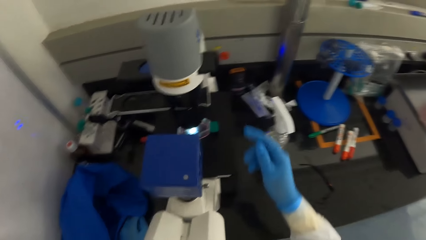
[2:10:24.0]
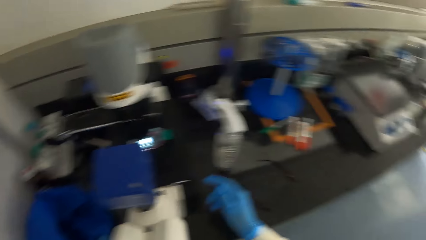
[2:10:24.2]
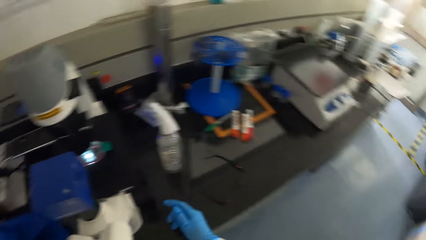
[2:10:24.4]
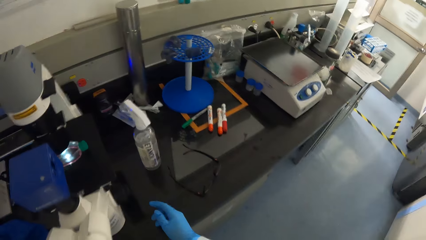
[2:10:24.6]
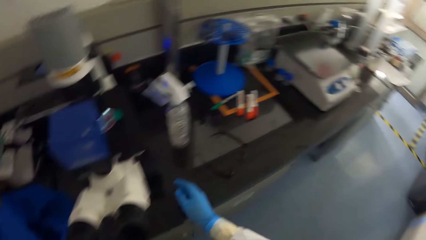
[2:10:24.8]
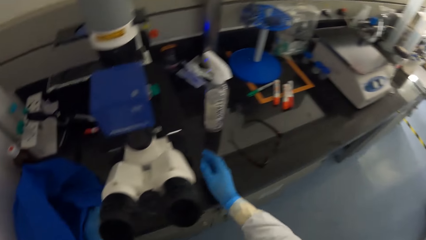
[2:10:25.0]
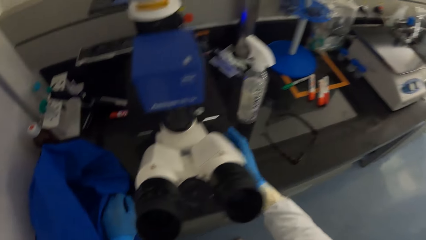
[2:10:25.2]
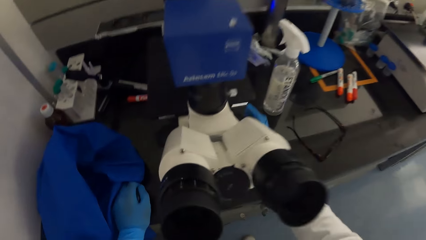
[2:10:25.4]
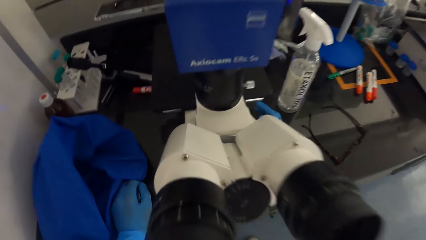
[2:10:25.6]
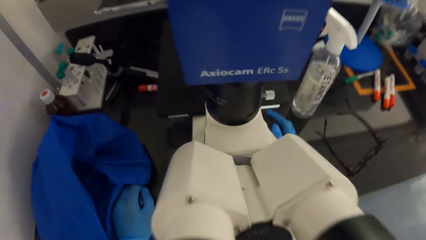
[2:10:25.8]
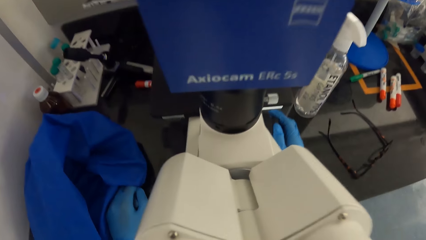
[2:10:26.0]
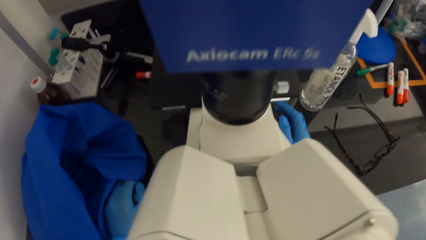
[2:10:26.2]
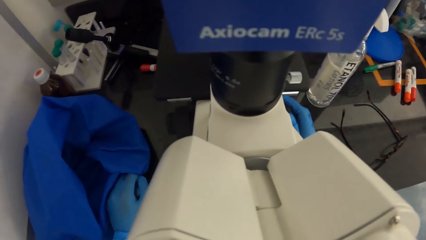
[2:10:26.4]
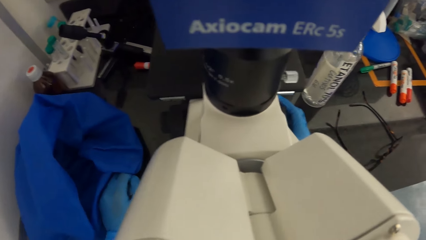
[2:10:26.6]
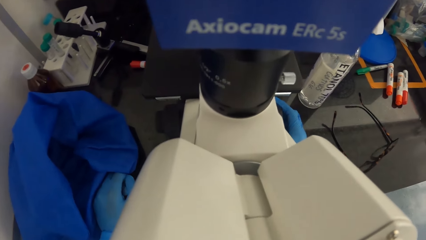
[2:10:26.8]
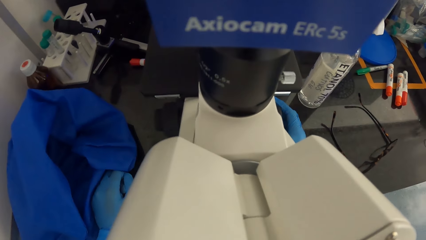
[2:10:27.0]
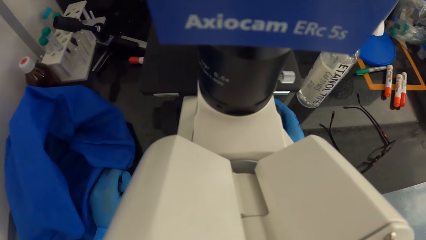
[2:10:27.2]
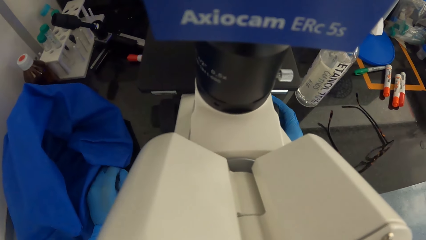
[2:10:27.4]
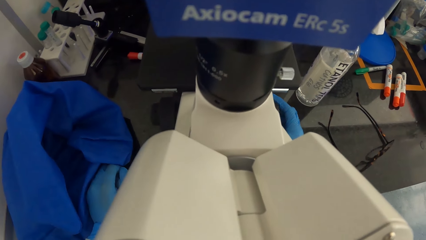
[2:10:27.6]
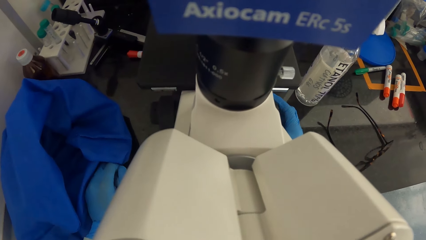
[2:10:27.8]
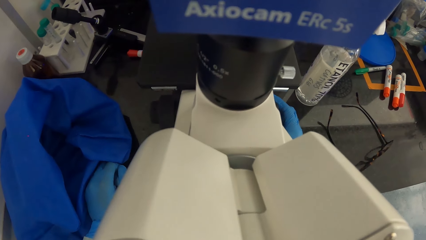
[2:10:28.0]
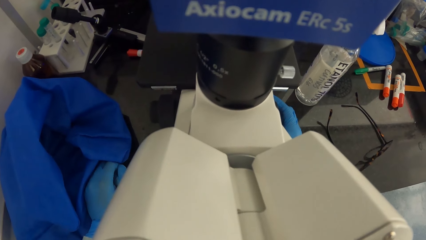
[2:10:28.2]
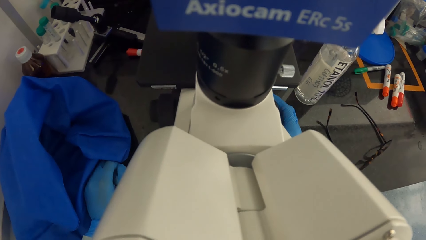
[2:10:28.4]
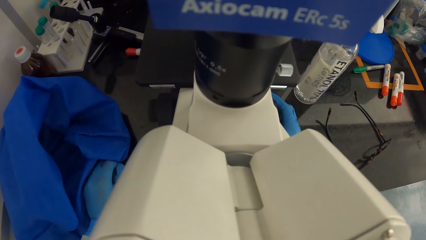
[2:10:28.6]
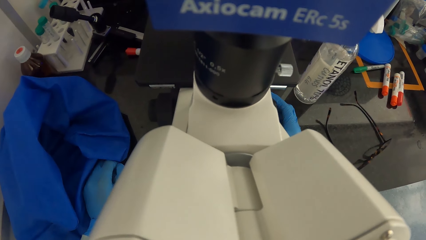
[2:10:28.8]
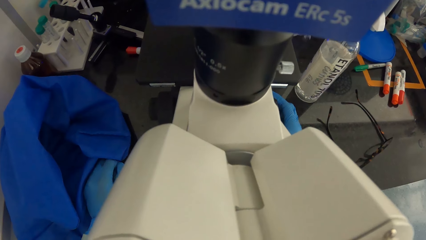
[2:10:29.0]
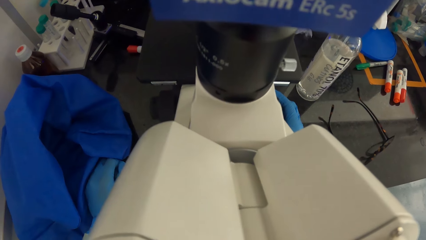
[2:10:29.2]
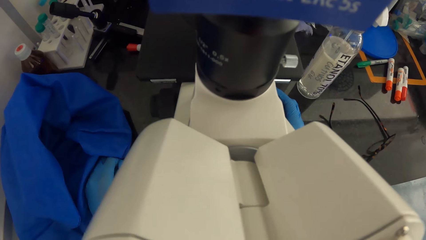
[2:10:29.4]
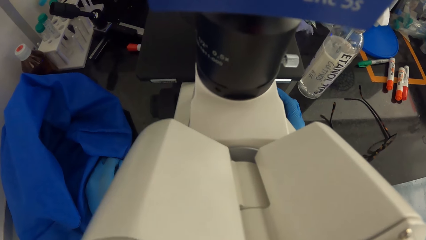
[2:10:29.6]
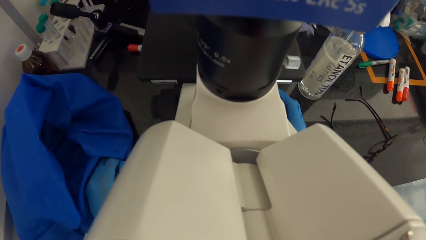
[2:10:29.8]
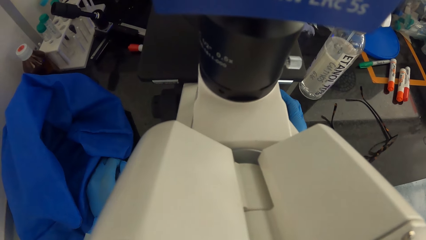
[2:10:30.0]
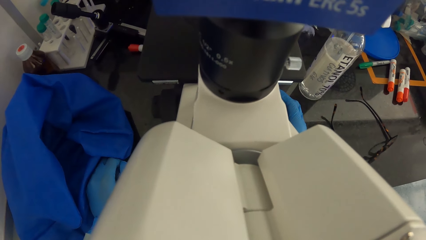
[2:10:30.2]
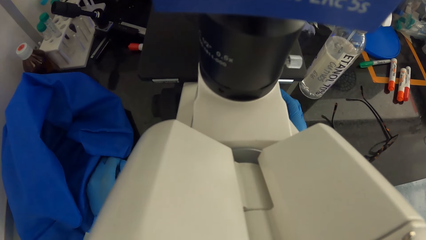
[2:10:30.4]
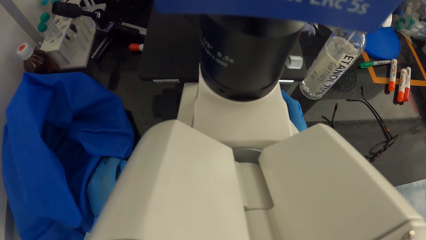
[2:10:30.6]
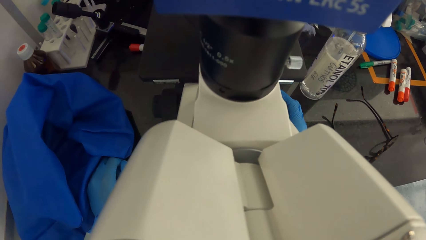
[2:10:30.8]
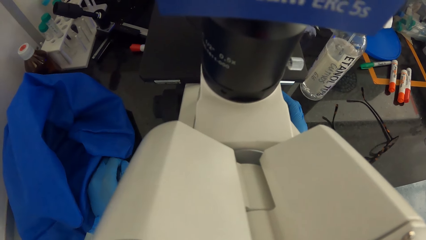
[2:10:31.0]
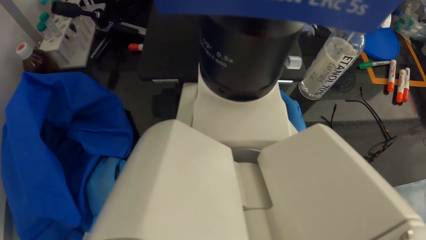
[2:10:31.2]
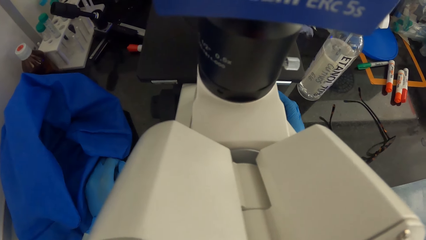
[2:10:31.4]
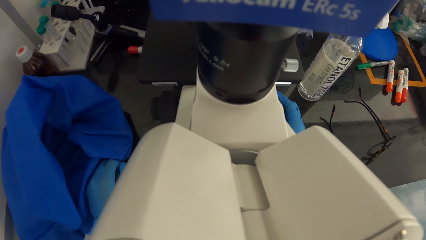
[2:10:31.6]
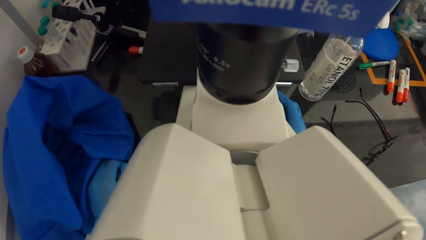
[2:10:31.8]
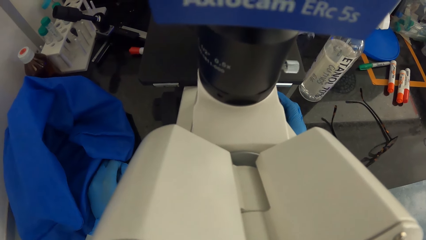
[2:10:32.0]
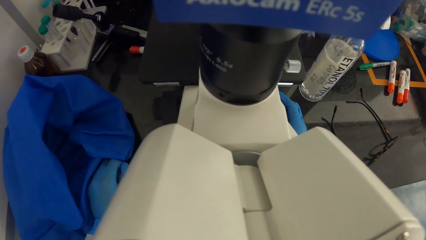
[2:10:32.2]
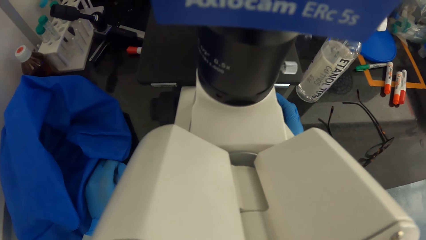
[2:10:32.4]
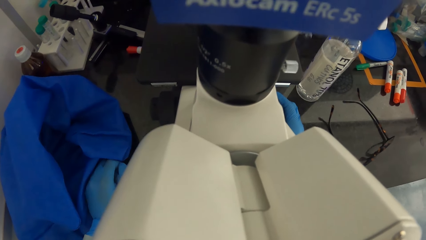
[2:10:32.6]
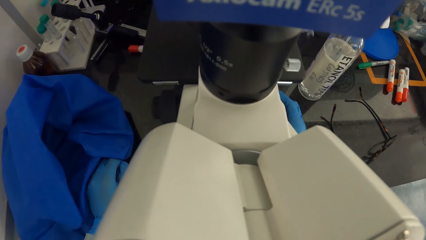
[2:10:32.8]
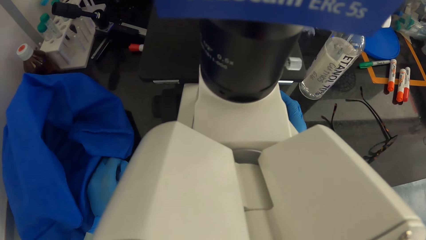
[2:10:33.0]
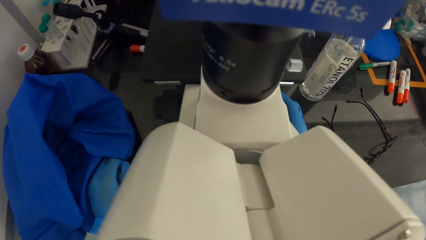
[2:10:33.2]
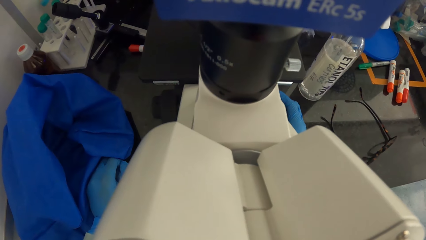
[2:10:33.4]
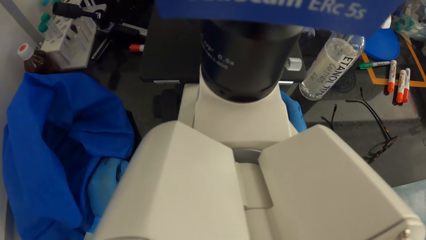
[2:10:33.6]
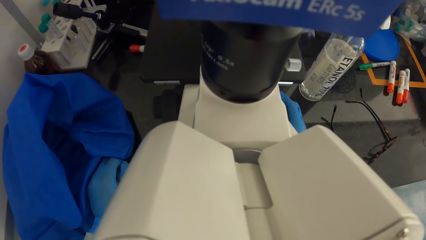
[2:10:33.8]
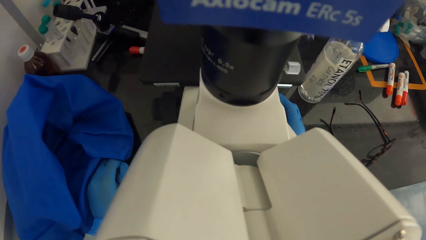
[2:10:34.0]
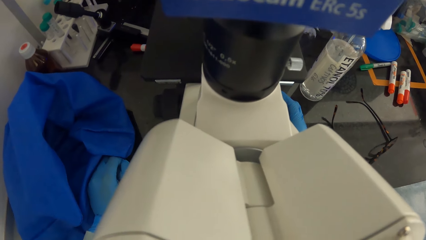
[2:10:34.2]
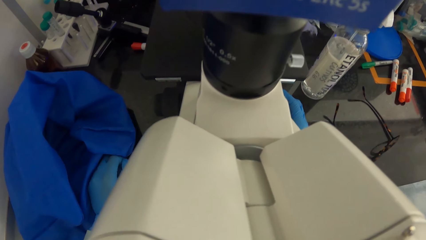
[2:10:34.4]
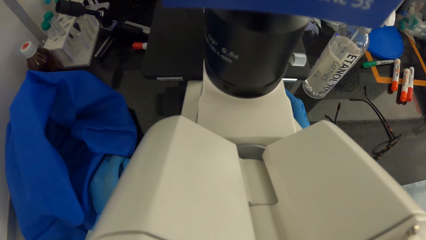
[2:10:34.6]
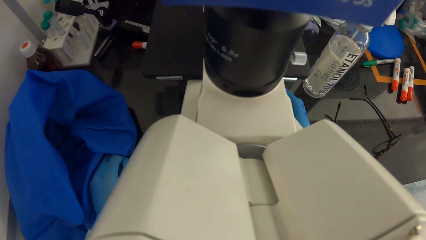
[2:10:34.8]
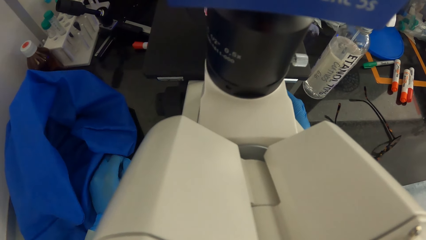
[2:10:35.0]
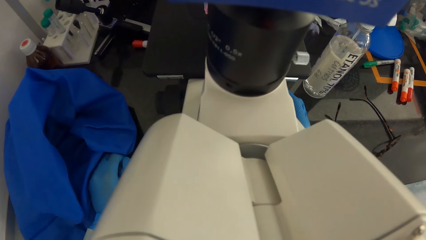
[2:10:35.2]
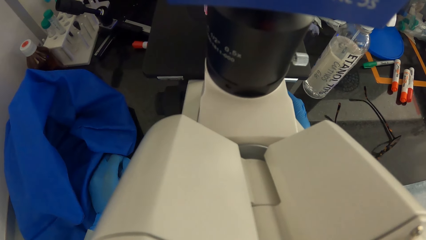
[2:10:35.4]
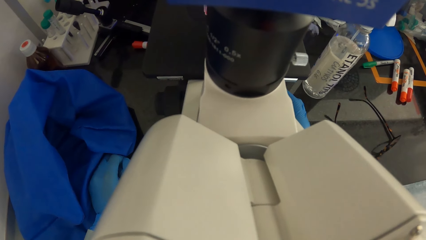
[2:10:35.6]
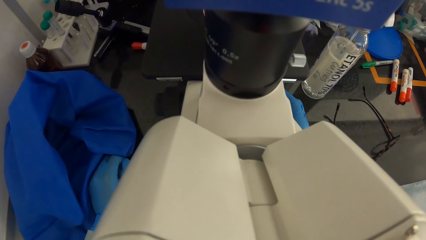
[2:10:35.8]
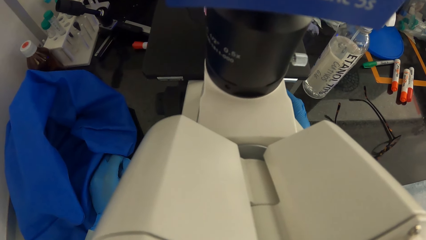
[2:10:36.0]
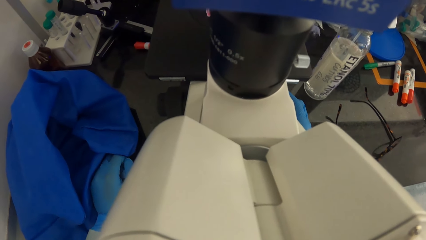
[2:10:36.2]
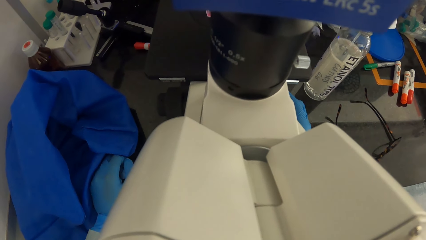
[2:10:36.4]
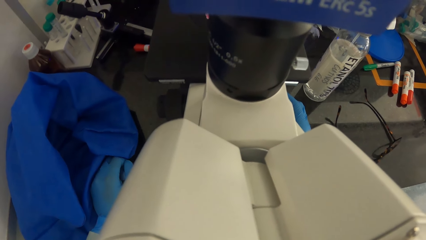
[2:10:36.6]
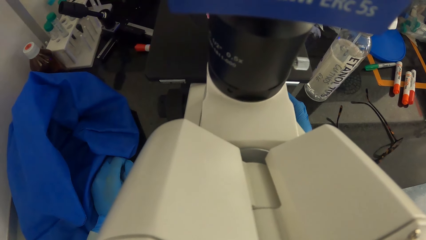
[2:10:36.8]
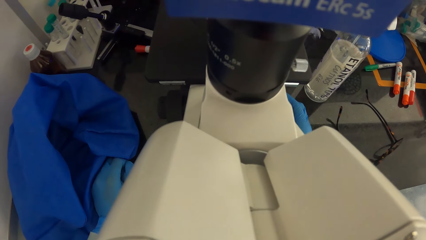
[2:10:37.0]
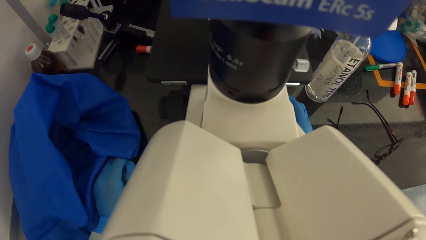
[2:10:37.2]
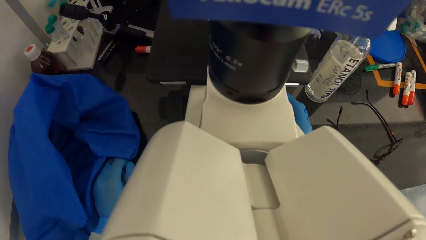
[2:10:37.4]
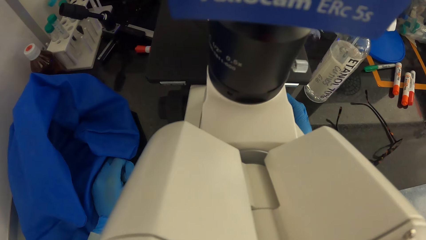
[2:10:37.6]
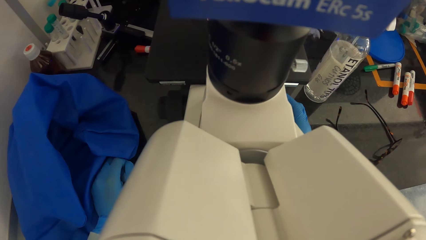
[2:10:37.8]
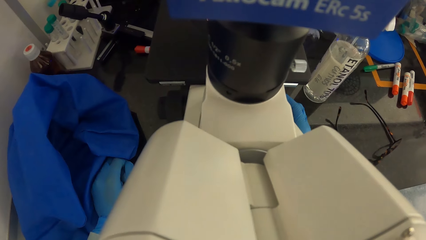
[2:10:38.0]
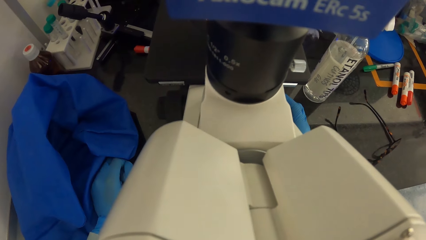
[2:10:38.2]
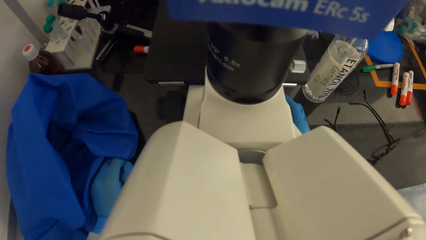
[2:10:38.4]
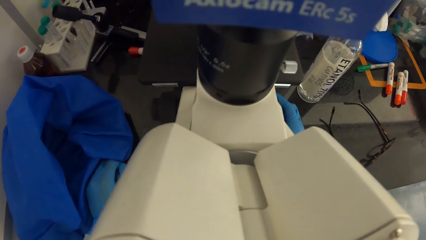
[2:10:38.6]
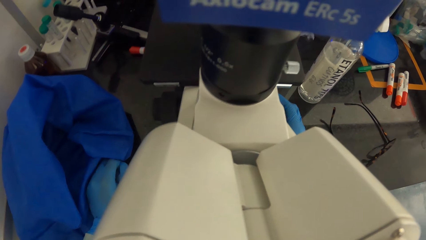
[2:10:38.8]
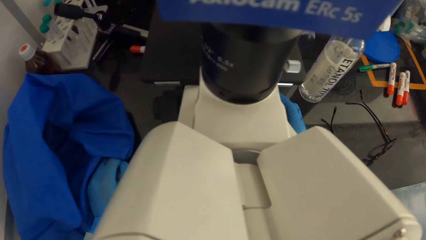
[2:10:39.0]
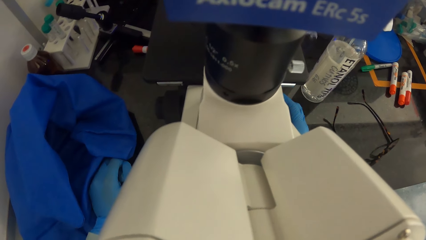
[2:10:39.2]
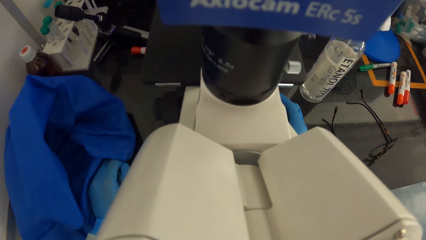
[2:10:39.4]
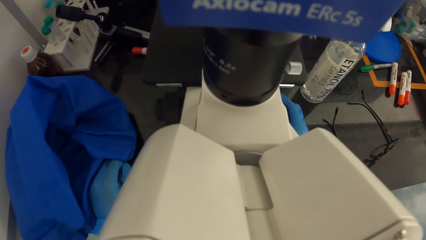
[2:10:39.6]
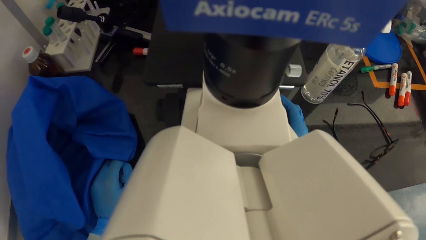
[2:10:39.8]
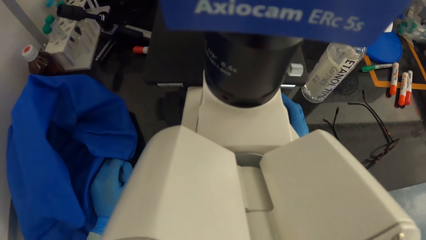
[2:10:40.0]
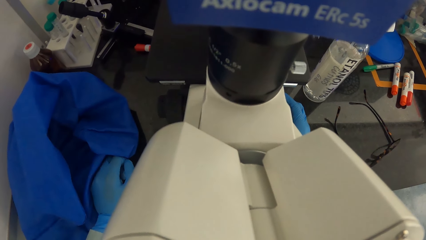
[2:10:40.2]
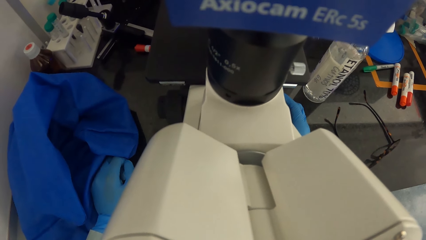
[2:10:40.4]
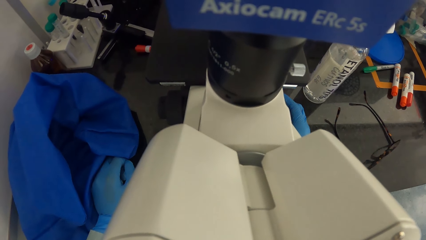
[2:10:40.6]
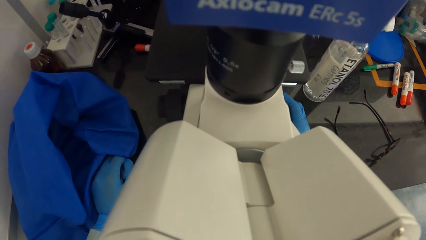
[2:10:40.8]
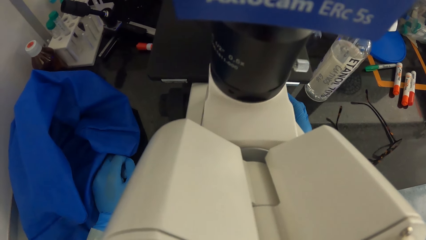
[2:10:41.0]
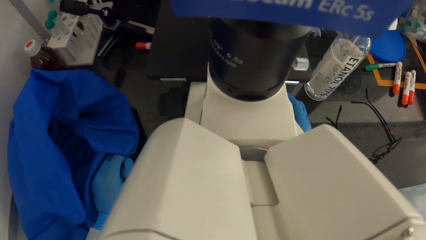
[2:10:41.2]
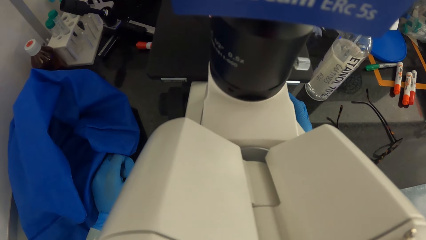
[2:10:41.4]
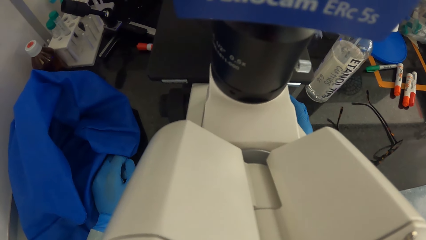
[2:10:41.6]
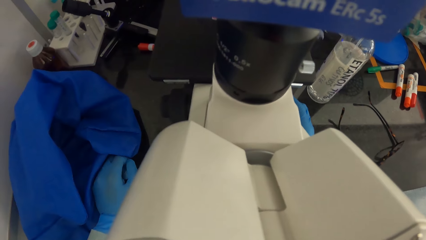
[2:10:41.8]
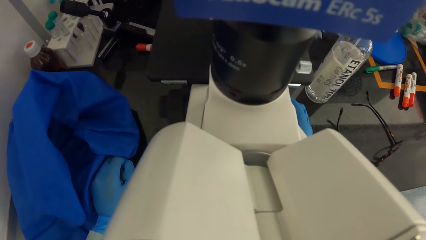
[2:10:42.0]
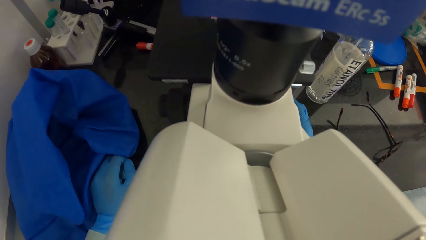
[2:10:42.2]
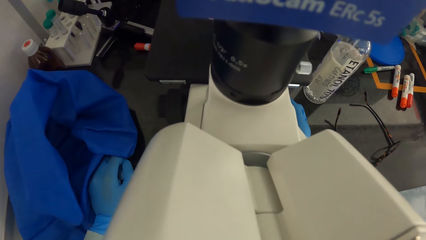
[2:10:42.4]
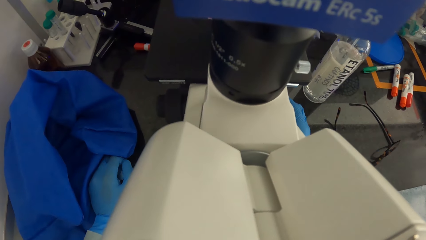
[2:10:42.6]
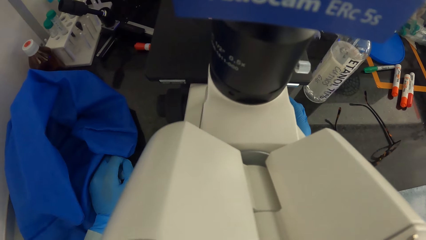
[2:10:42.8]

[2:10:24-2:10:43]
The camera wearer turns to the side. He adjusts the coarse focus knob on the side of the microscope on the table on the floor with his gloved right hand. He looks into the eyepiece of the microscope on the table on the floor. He looks through the objective lenses.
